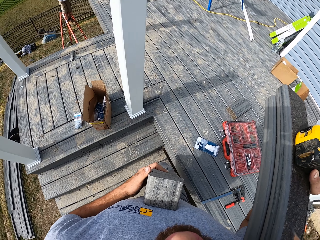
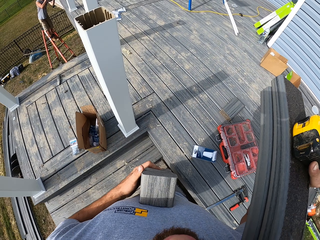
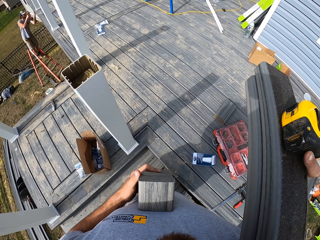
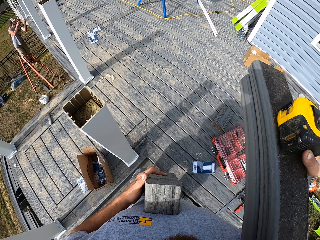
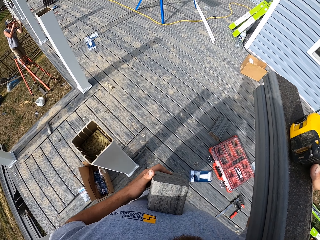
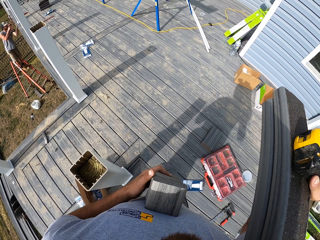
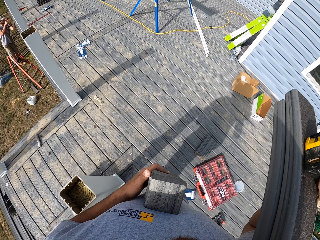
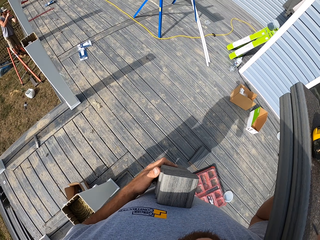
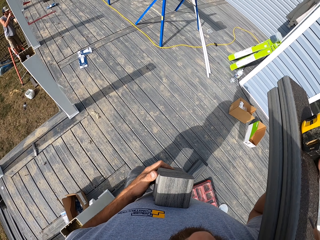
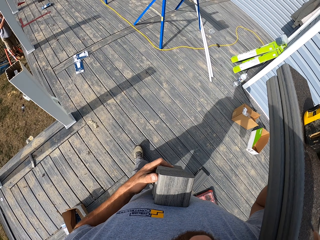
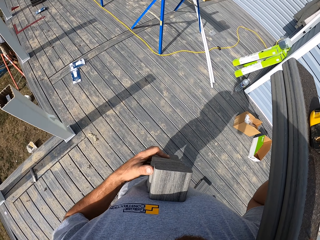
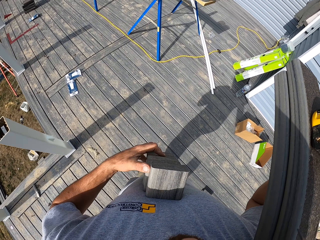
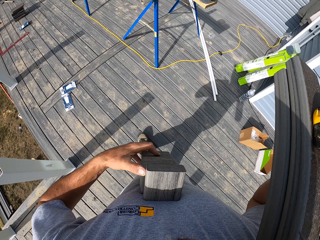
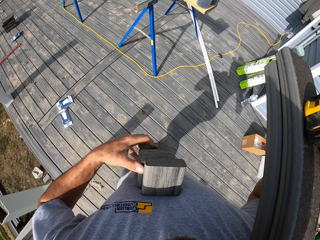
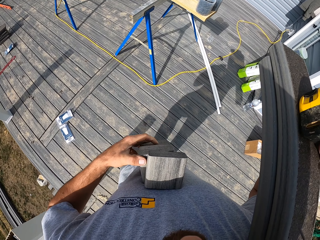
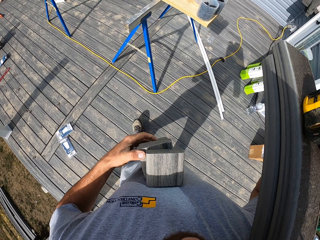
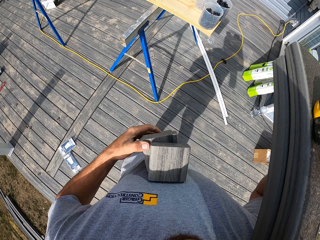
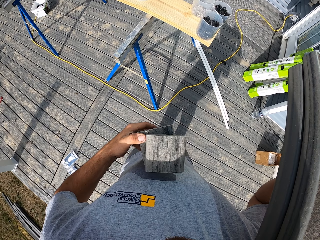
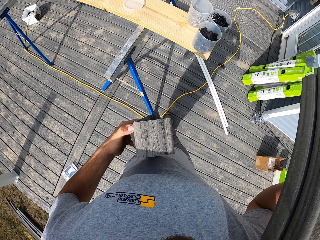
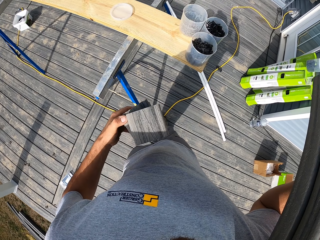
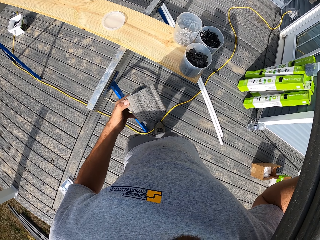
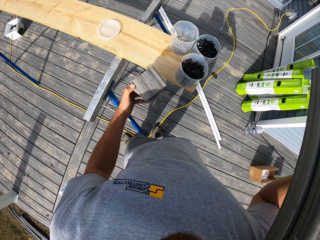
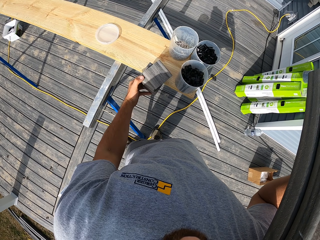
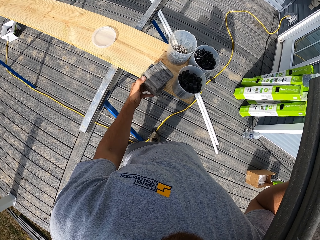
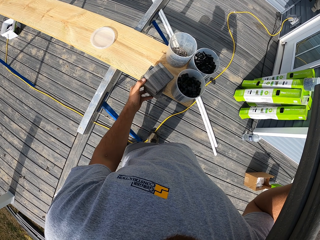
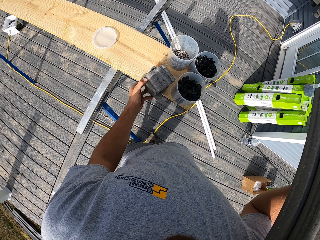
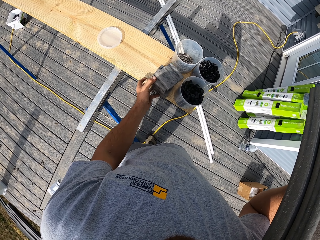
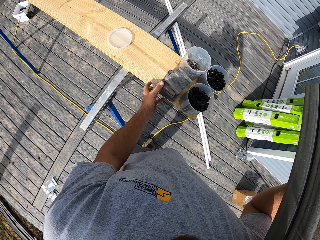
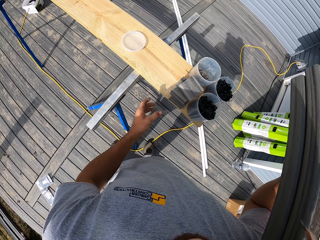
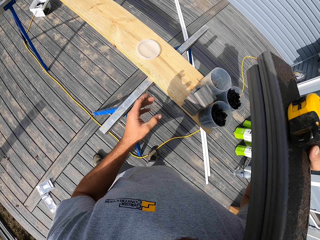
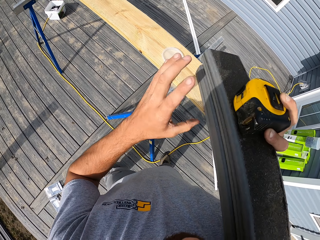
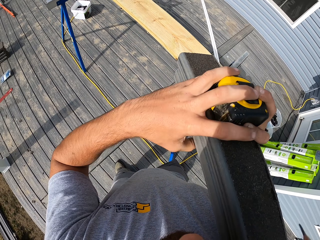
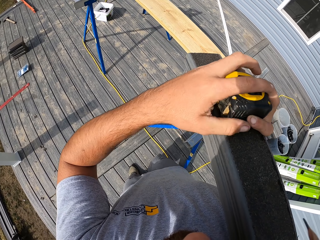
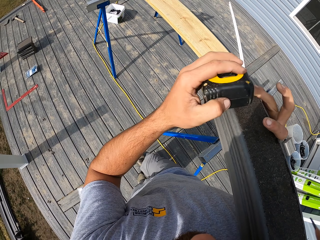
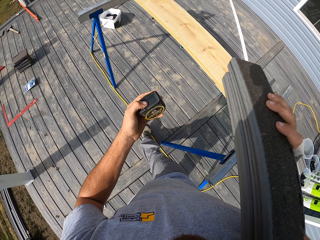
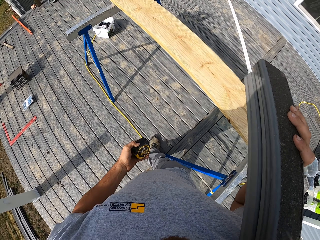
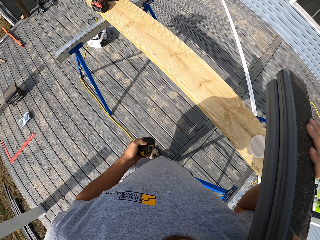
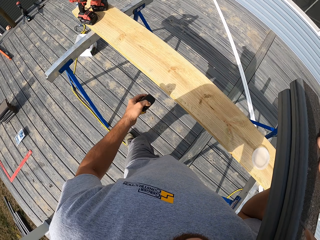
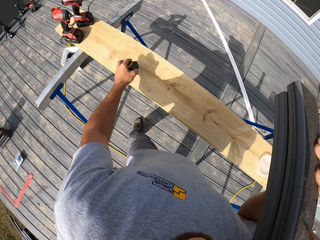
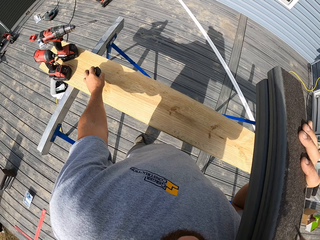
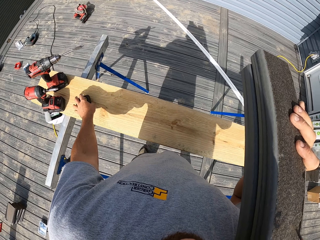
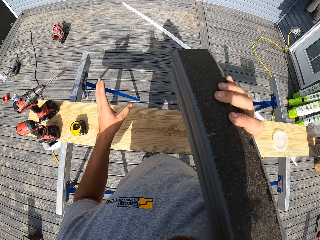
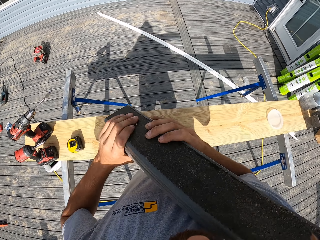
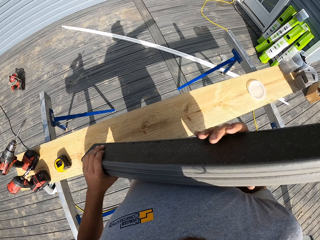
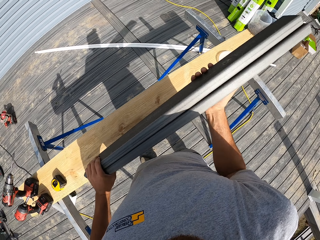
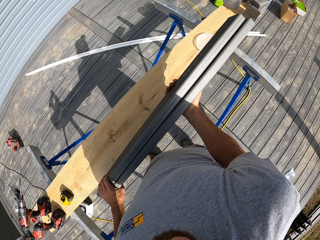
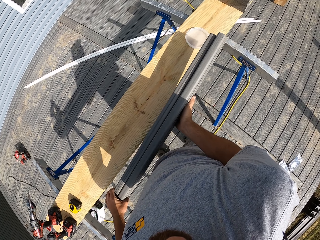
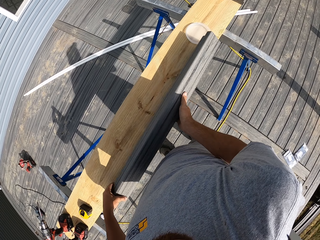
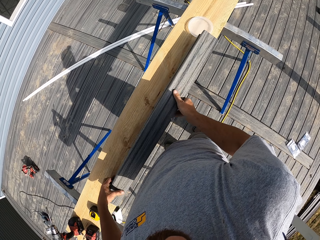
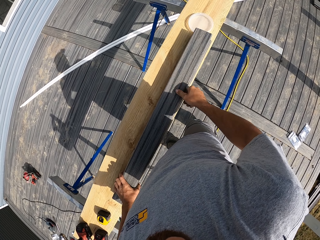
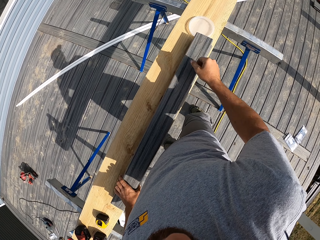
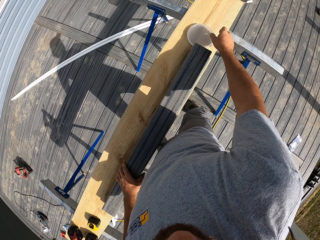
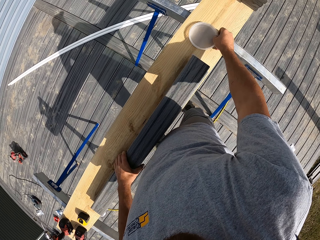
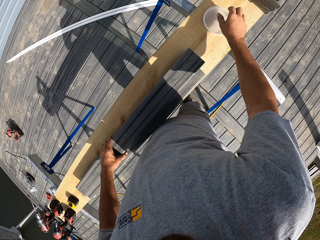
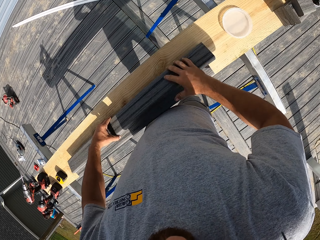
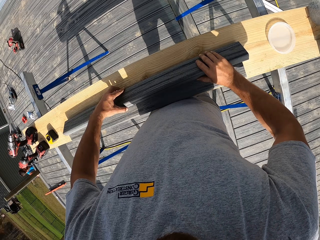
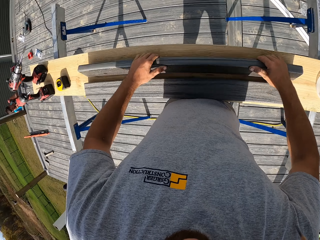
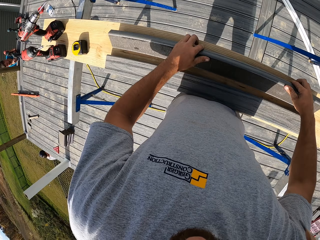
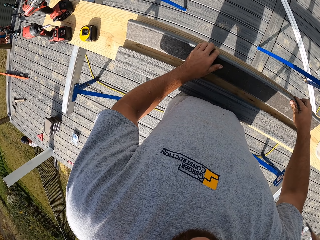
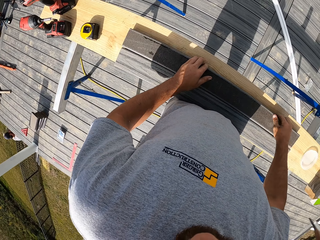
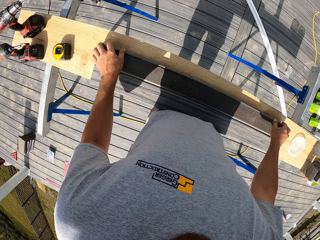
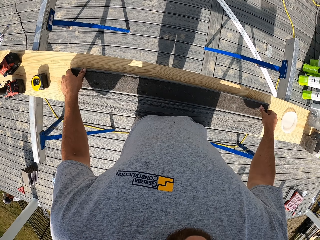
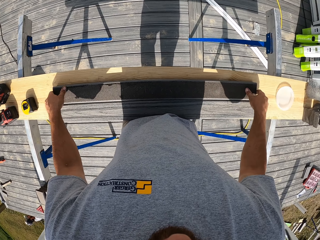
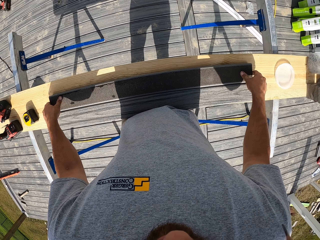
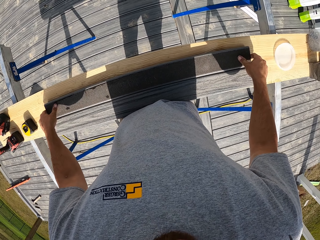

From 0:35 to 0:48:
The camera wearer walks on the slab. They put the pieces of wood on the bench. They put the tape measure on the bench. They put the wood on the bench.

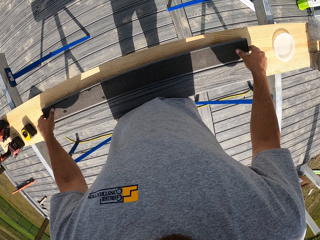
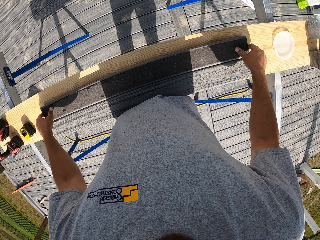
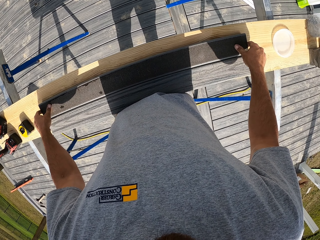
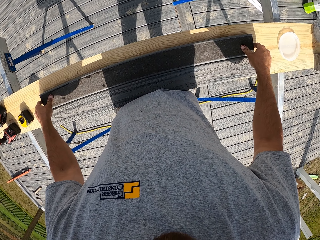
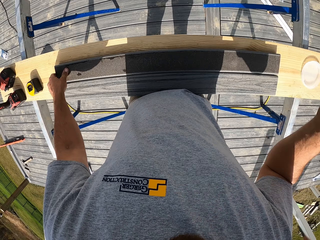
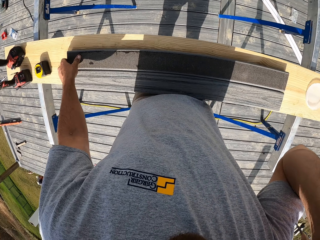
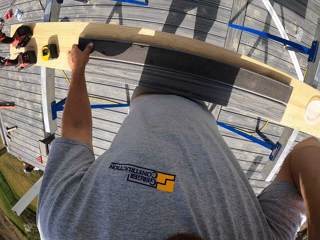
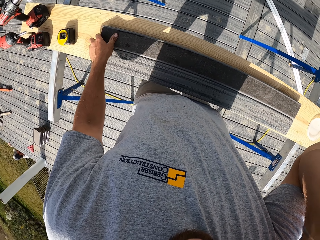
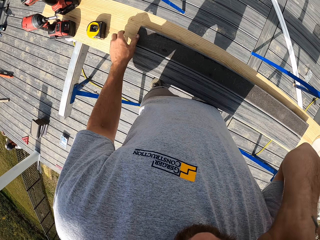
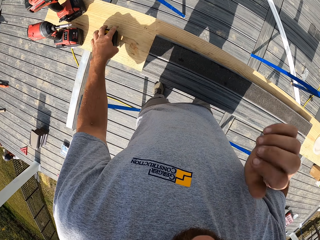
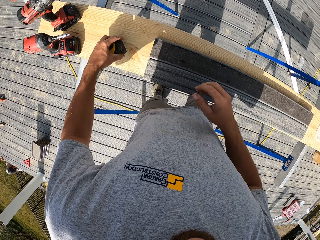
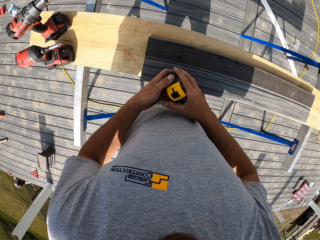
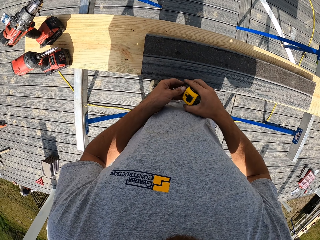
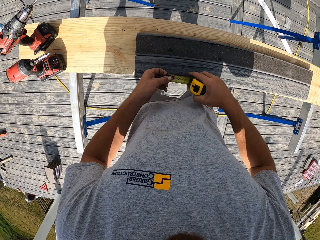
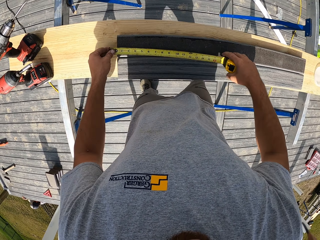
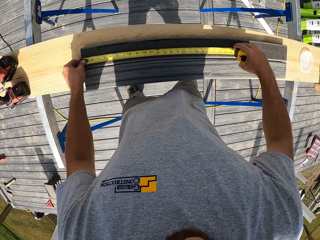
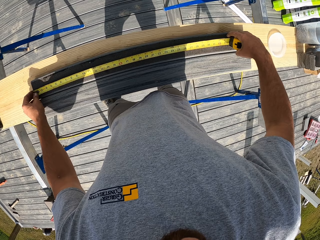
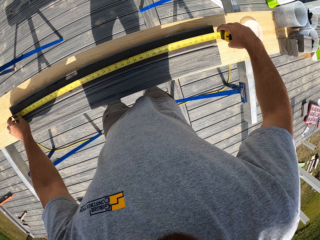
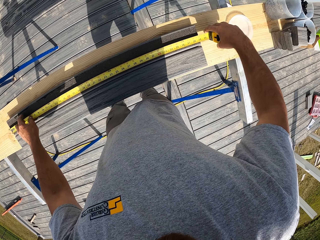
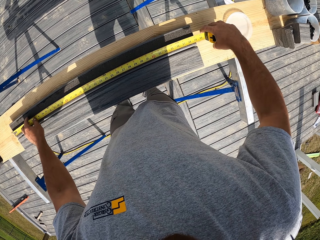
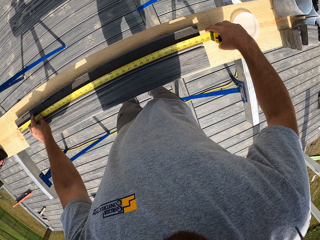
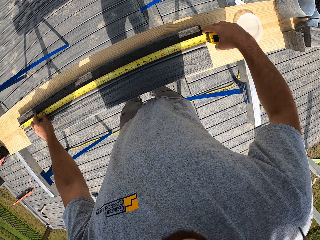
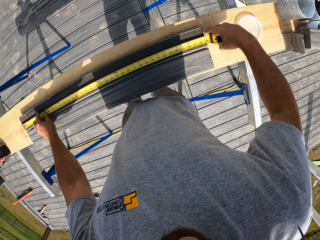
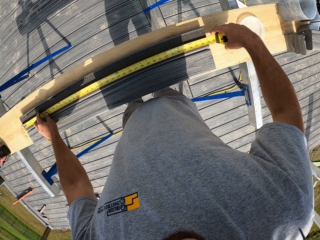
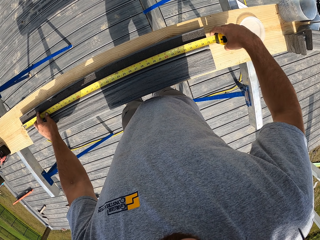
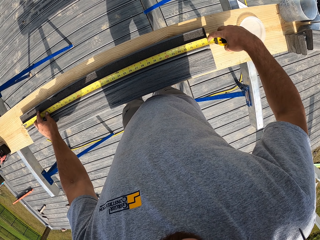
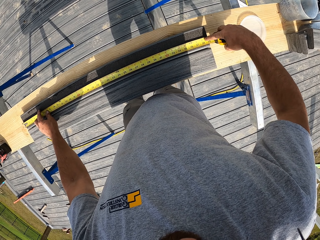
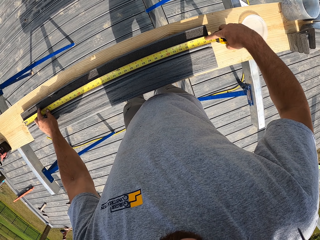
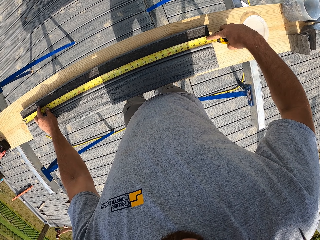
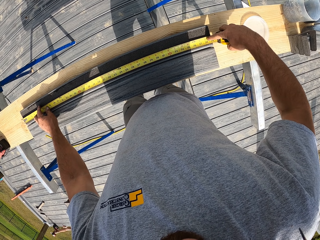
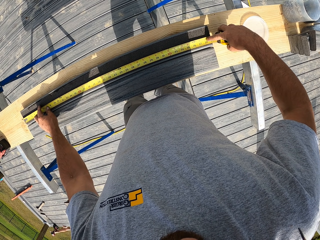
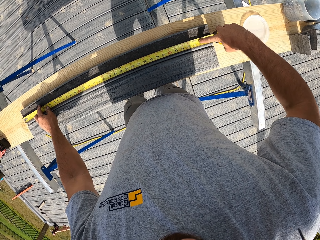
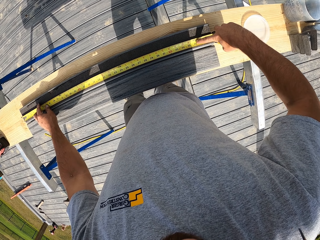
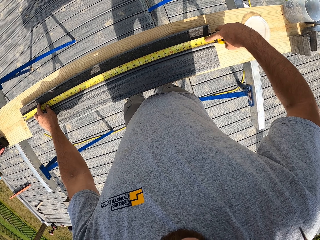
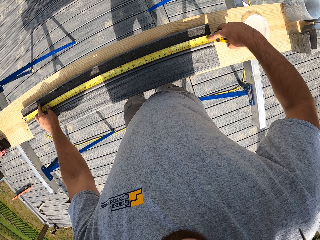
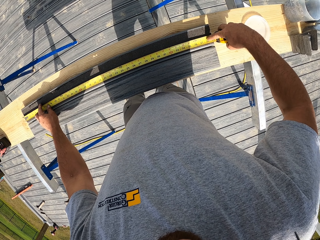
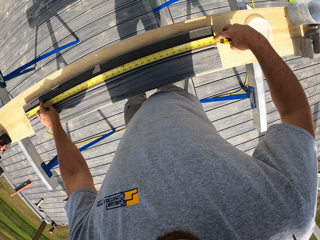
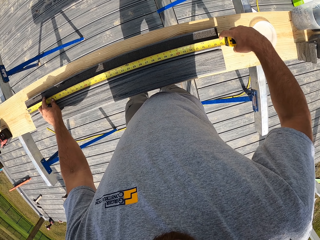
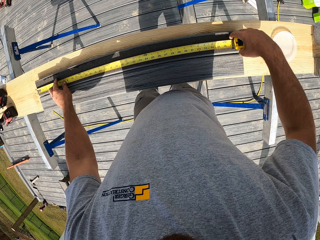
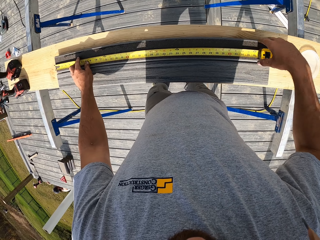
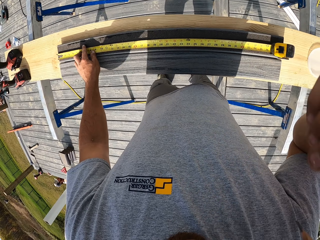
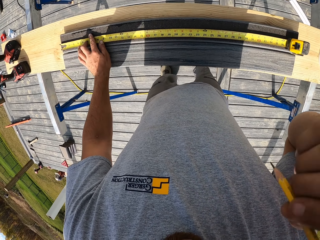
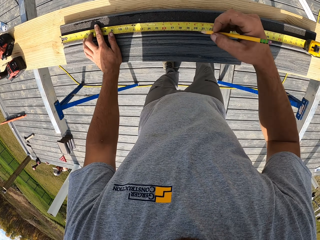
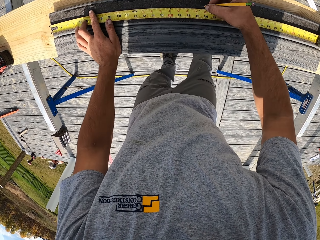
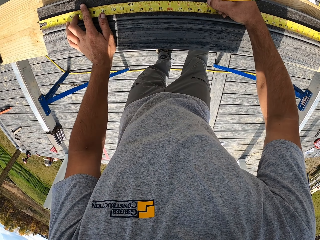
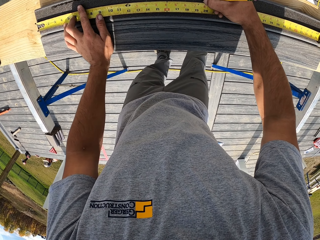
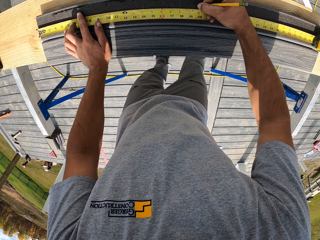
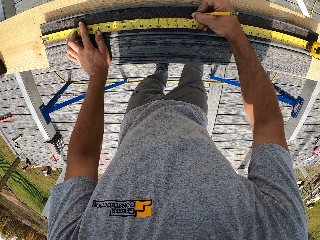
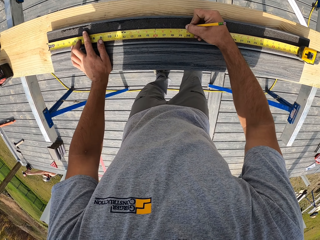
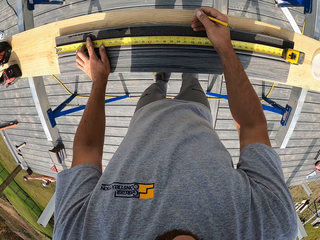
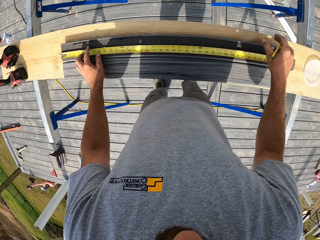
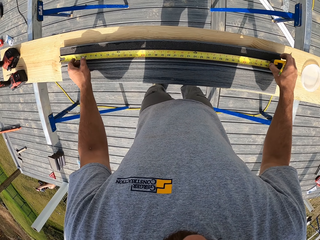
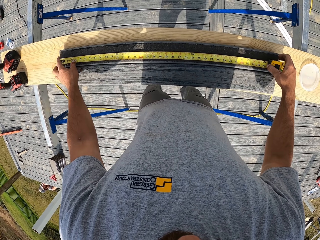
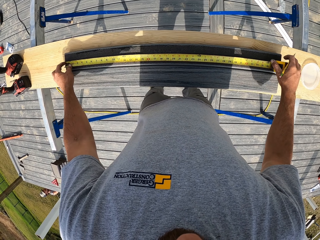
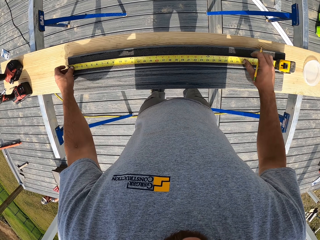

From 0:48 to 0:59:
The camera wearer picks up a tape measure from the bench. They measure the wood with the tape measure. They put a mark on the wood with a pencil.
